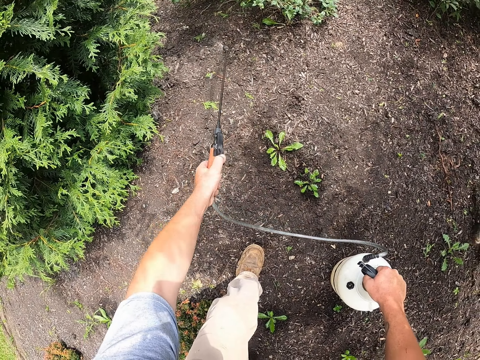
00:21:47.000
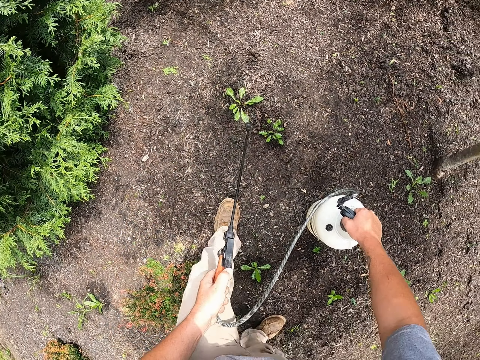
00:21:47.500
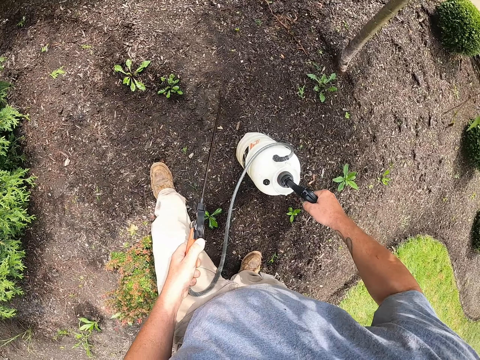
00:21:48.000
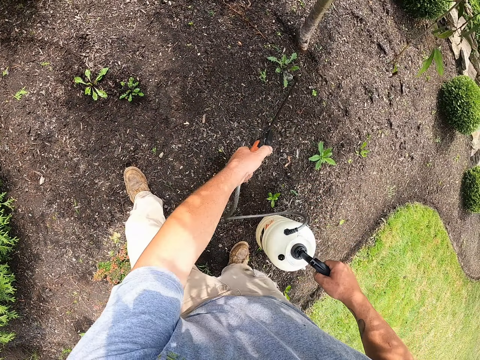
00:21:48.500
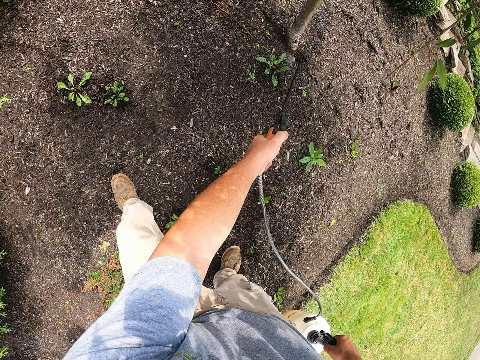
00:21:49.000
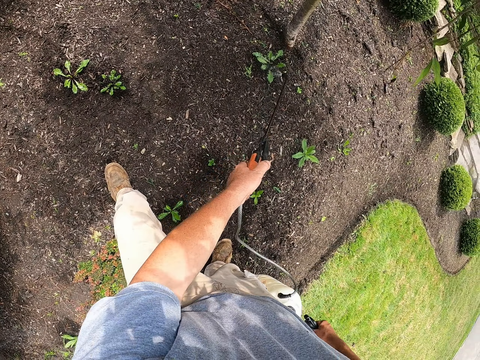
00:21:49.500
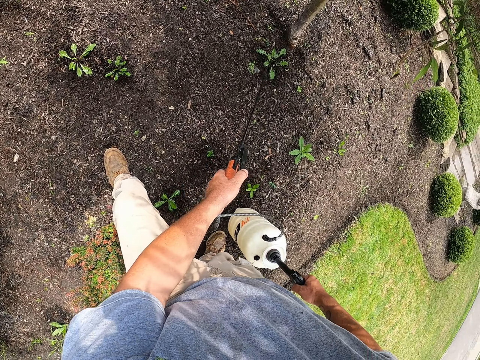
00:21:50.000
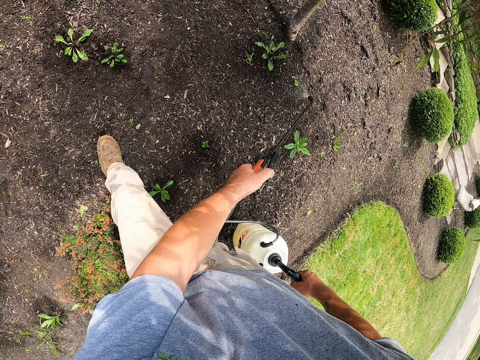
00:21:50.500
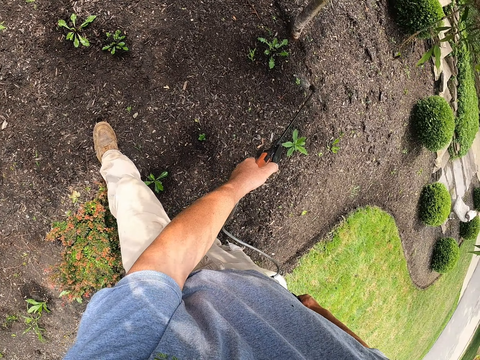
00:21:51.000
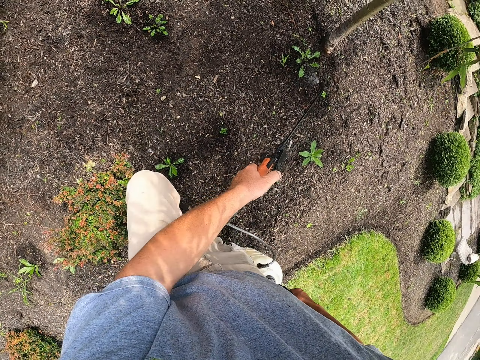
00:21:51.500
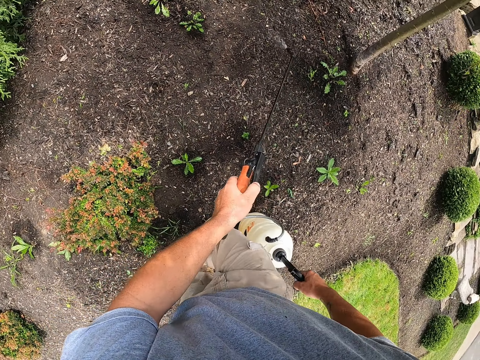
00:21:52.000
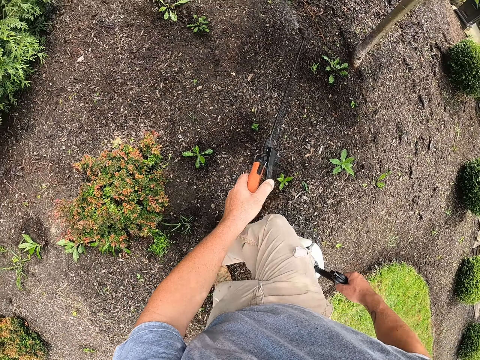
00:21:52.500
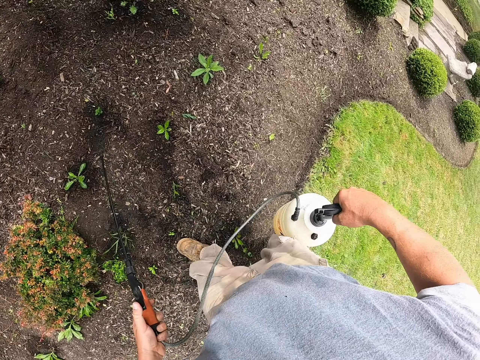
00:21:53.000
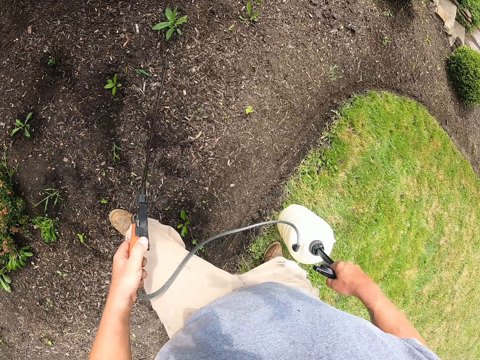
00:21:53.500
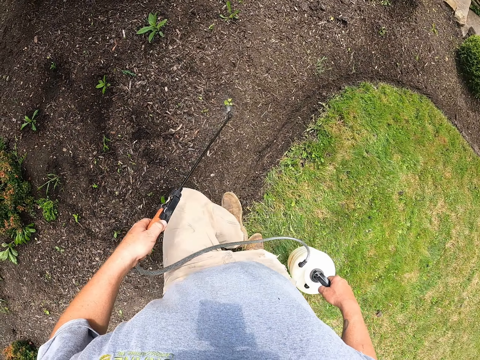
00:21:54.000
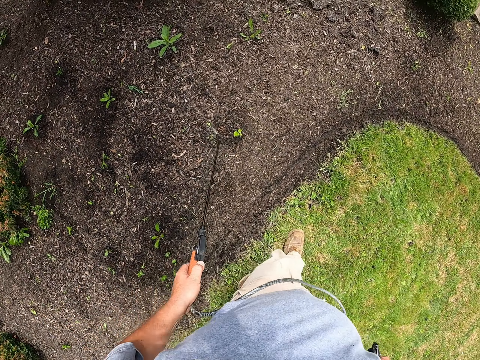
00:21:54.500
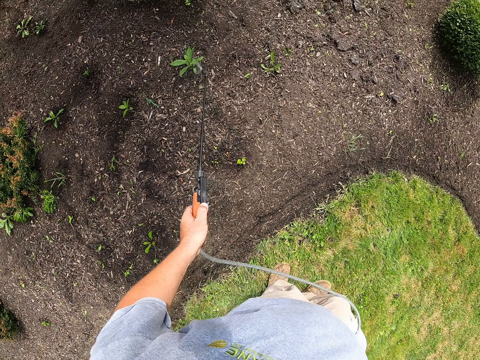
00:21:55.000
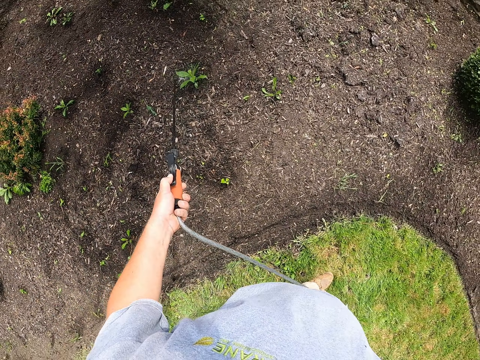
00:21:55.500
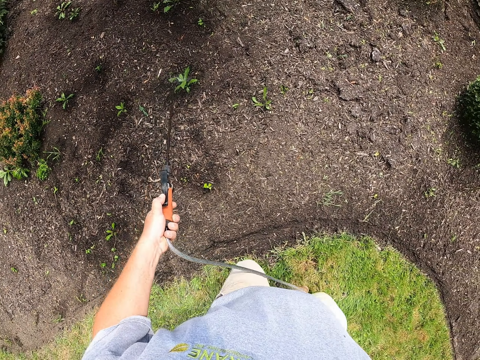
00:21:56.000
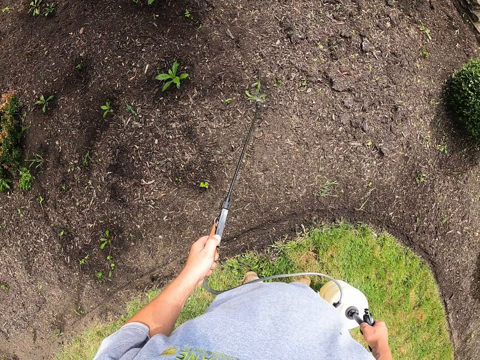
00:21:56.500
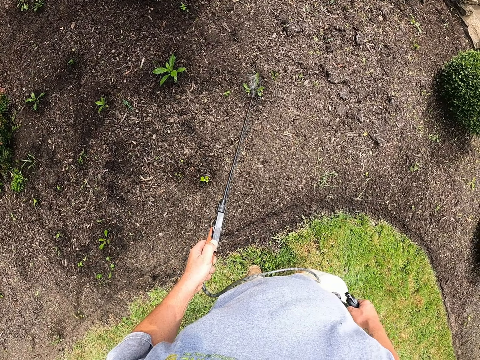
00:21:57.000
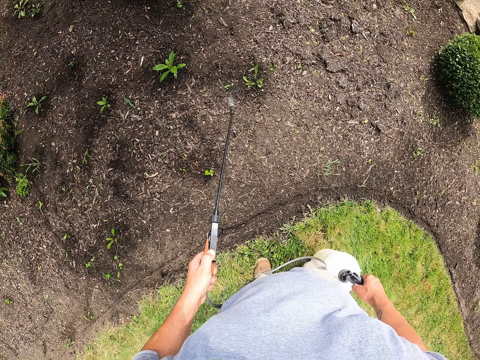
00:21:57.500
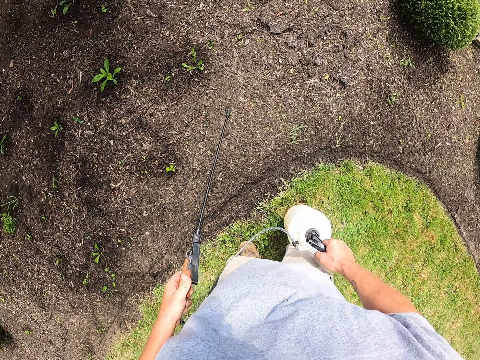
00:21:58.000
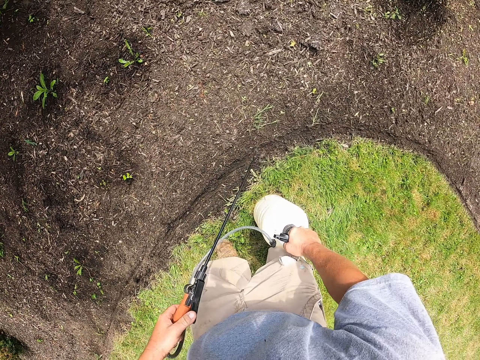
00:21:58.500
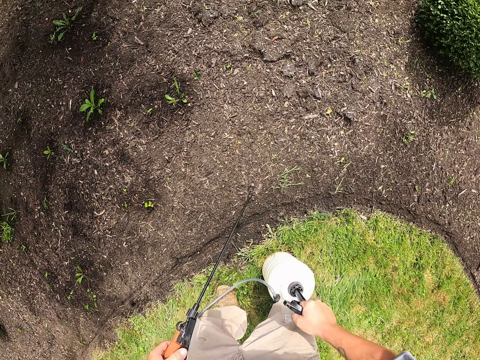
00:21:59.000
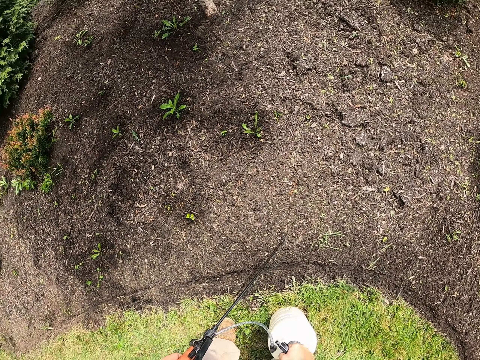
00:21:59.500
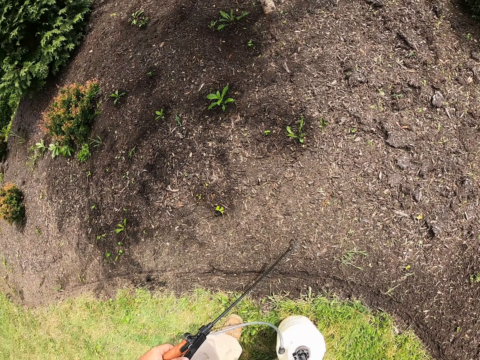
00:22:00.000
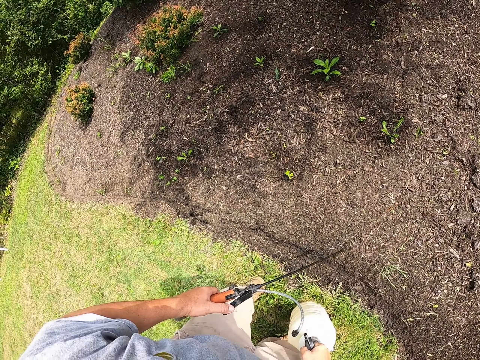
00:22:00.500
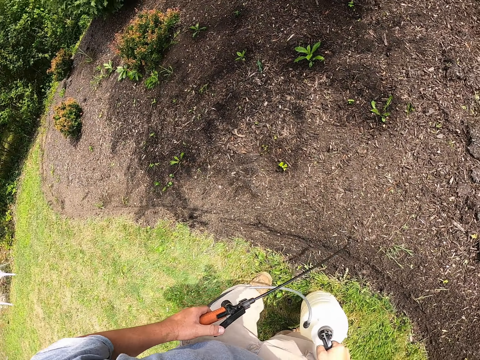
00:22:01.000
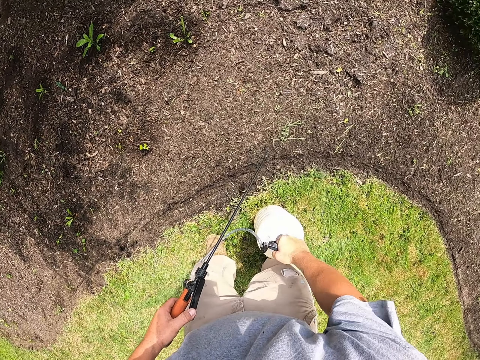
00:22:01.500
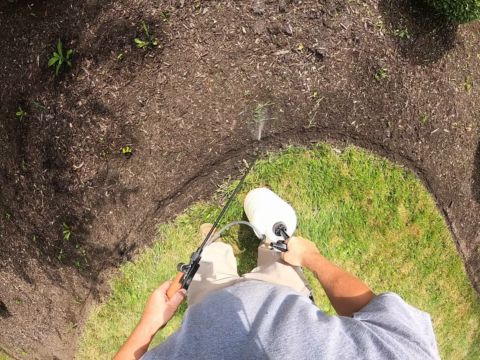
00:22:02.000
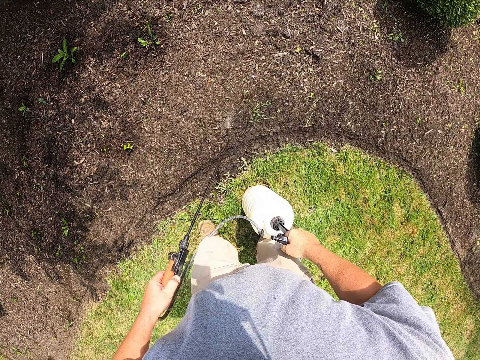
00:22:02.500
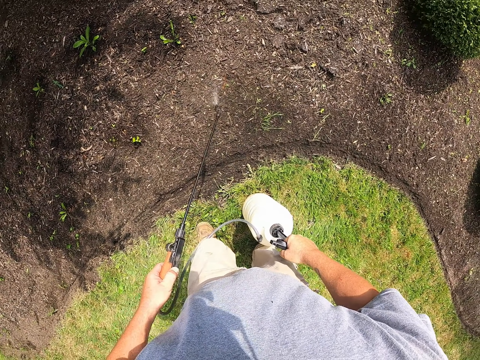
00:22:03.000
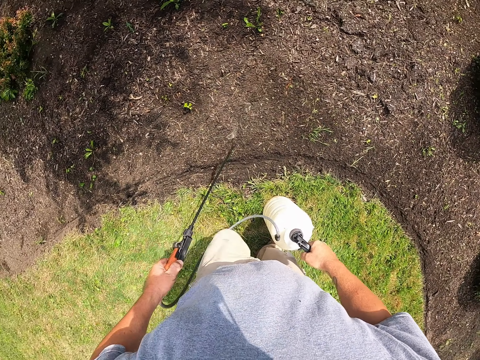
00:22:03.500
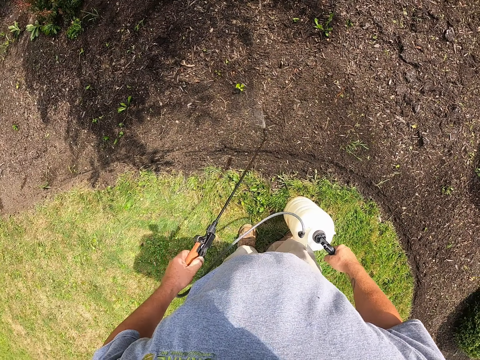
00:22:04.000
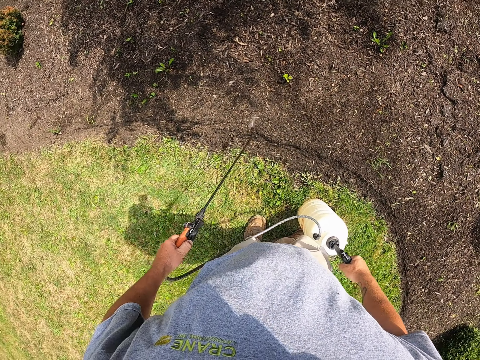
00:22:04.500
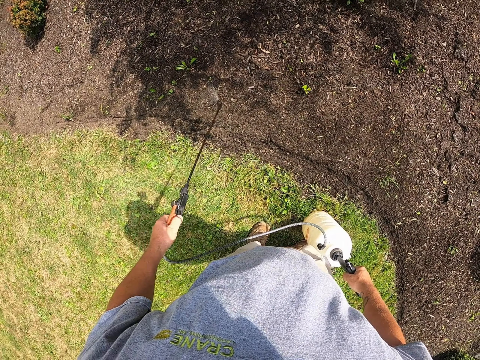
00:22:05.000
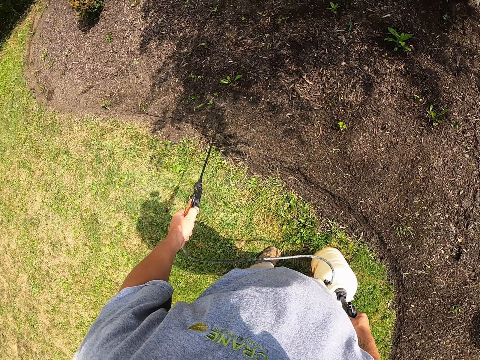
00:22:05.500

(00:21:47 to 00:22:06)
The camera wearer sprays the flowers. They pick up the spray pump from the ground. They spray the flowers. They place the pump on the ground. They pump the spray pump or hand pump with the right hand. They spray herbicide on the flowers with the hand pump.

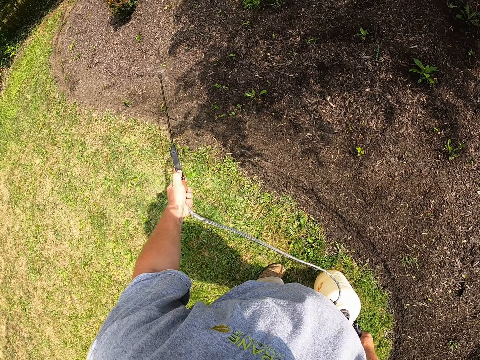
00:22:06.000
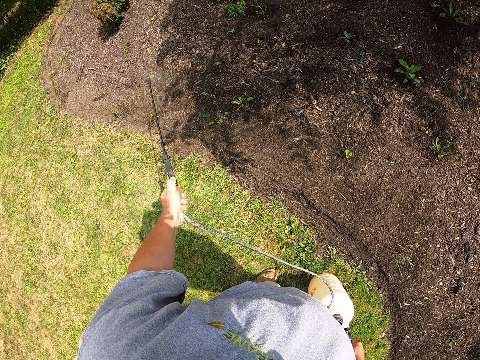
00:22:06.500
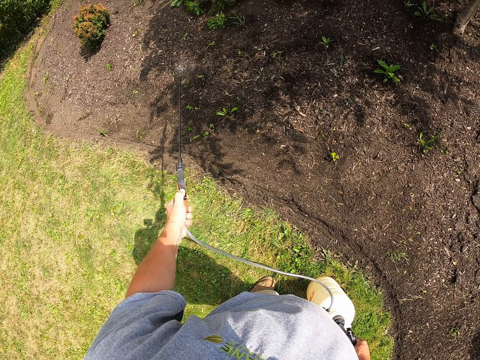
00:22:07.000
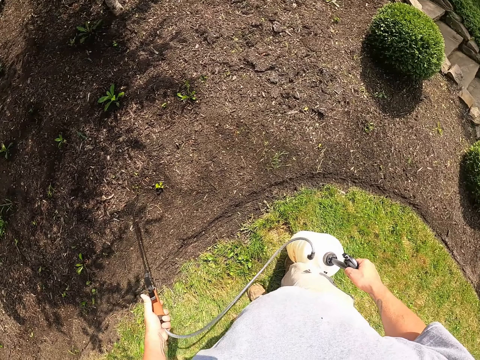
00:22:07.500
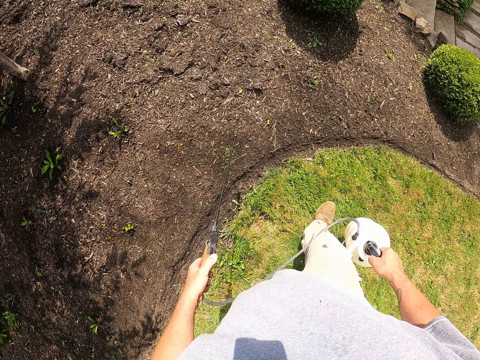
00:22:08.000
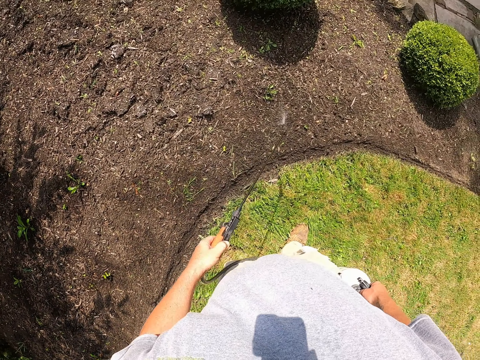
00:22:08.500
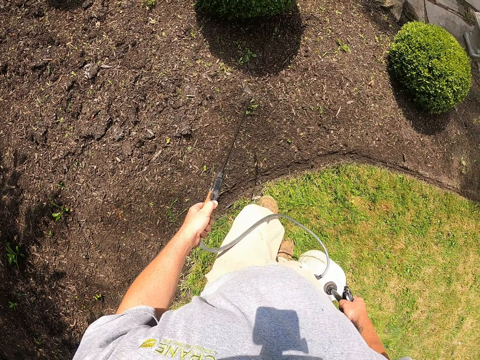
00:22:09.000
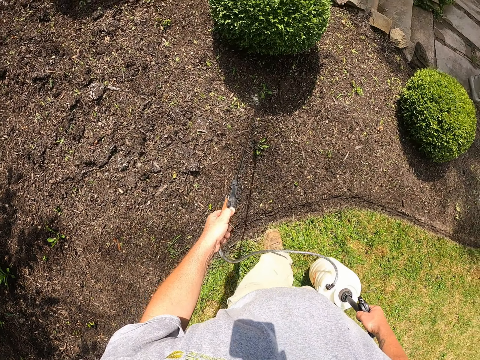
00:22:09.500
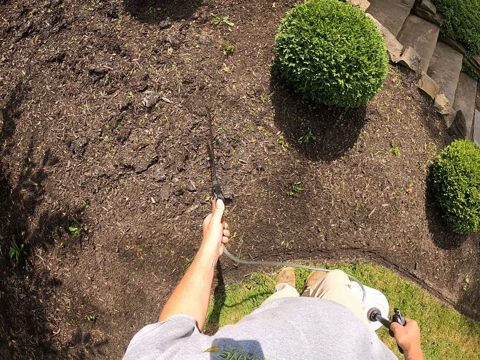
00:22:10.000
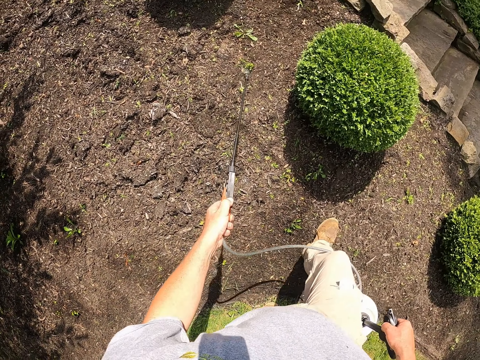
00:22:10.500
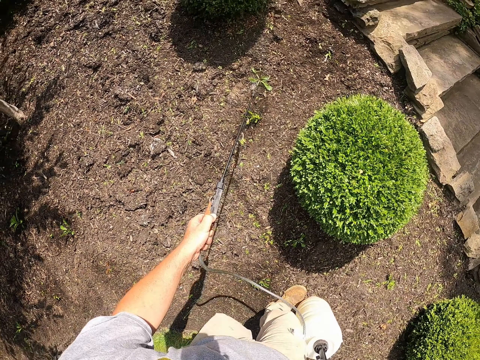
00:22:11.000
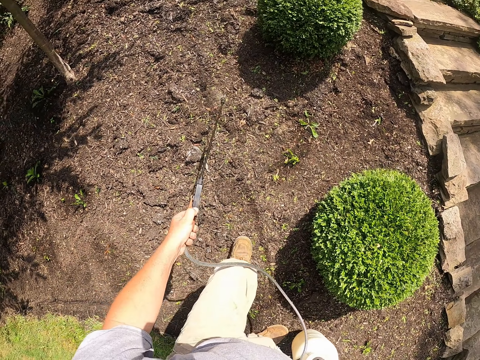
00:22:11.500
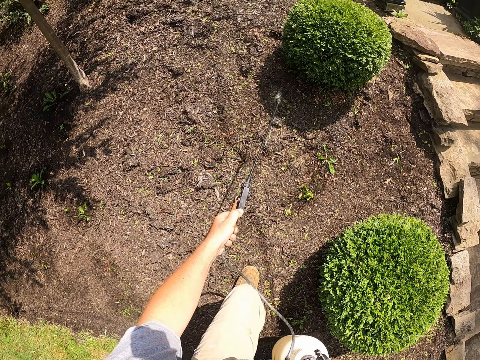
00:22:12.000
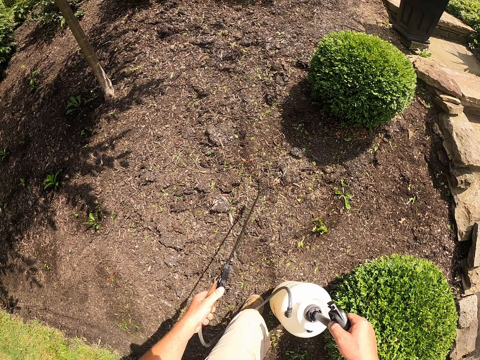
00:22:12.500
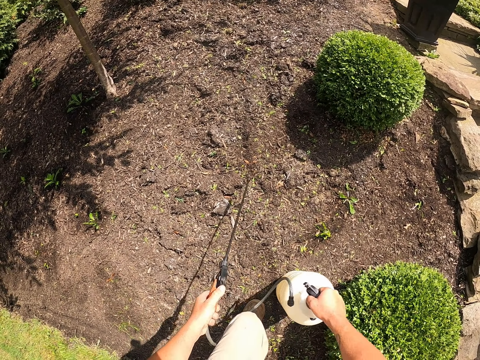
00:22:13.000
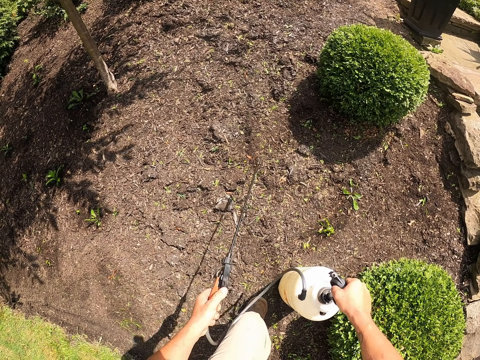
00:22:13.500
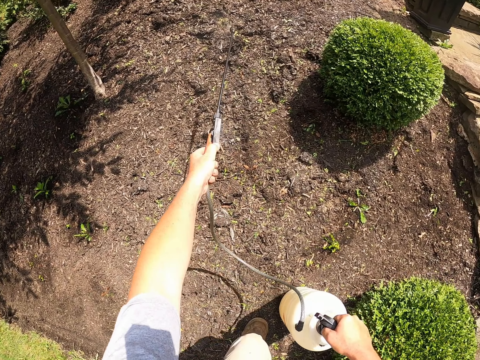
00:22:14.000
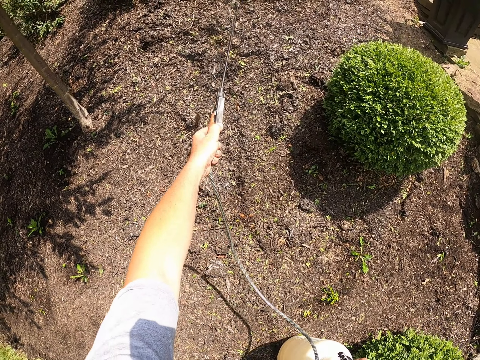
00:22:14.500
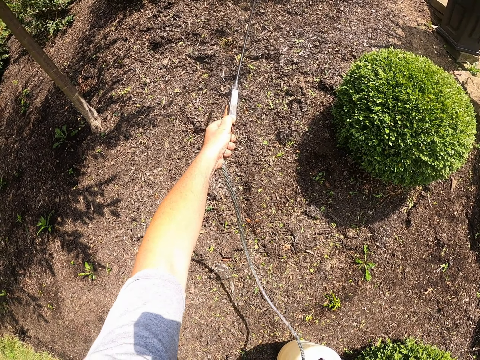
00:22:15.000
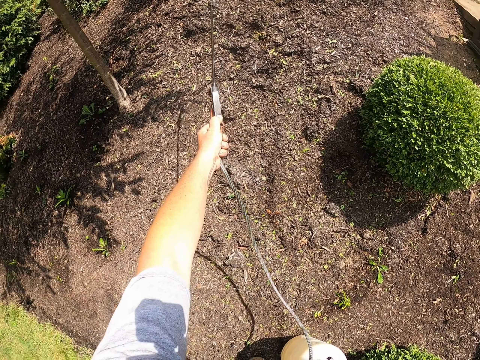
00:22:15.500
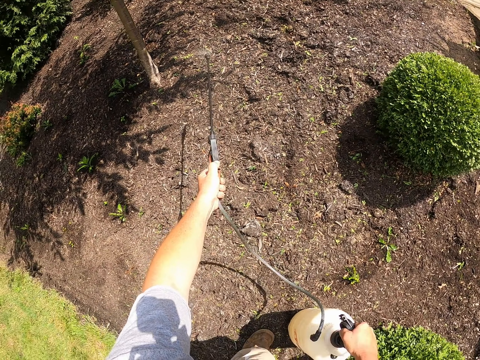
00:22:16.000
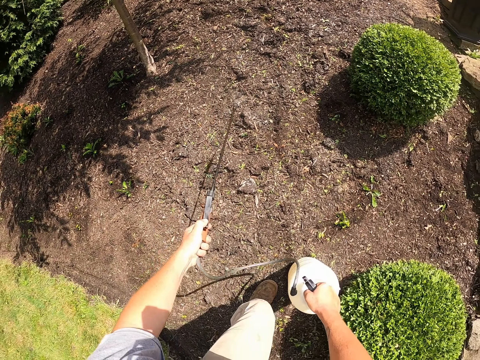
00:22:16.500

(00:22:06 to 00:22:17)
The camera wearer places the spray pump on the ground. They spray herbicide with a hand pump. They pump the spray pump with the right hand.
